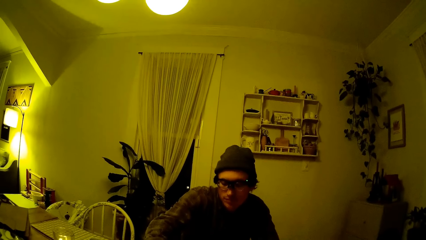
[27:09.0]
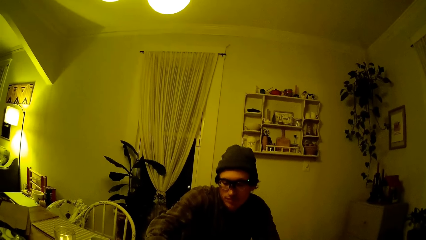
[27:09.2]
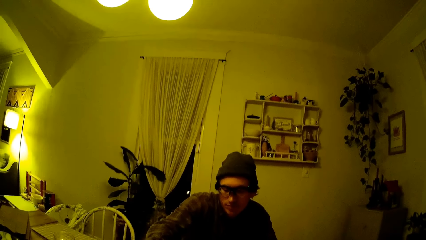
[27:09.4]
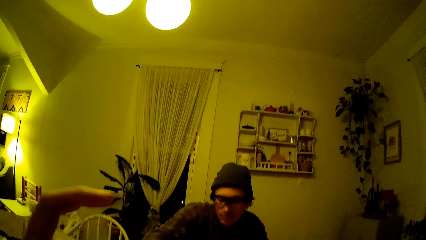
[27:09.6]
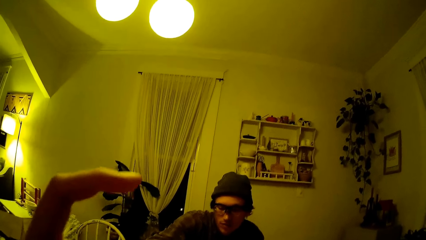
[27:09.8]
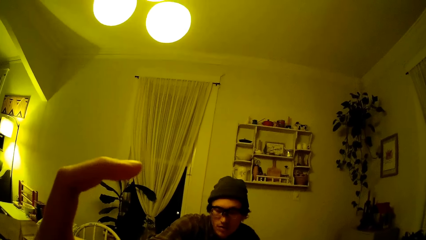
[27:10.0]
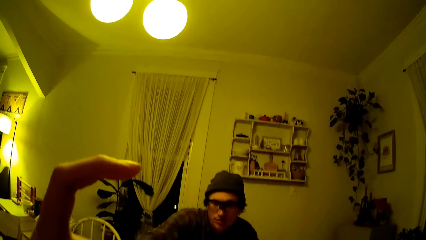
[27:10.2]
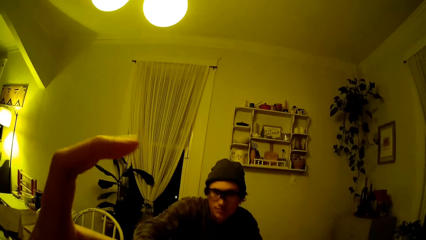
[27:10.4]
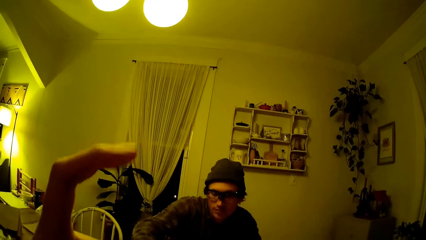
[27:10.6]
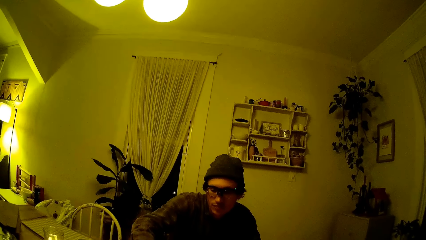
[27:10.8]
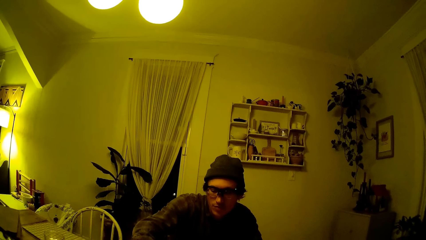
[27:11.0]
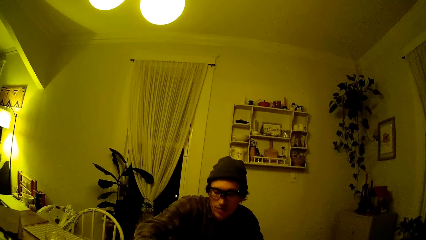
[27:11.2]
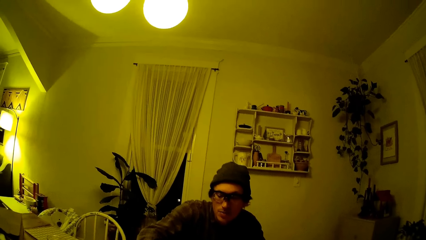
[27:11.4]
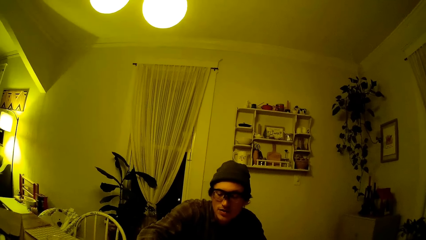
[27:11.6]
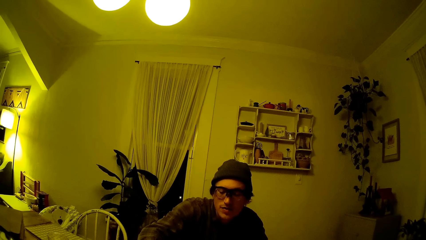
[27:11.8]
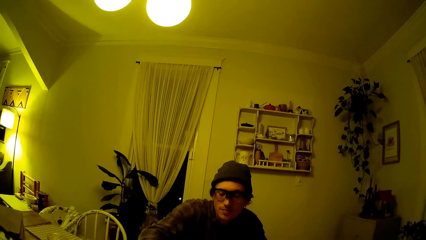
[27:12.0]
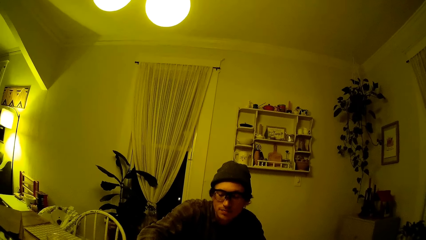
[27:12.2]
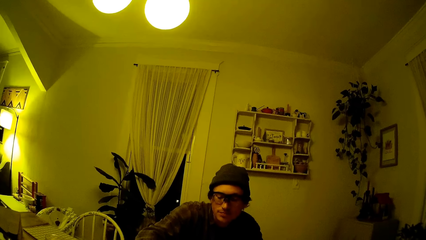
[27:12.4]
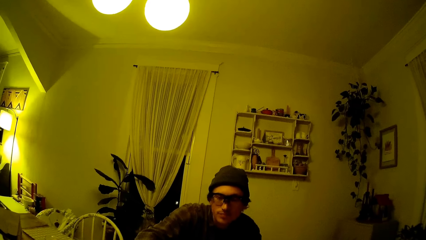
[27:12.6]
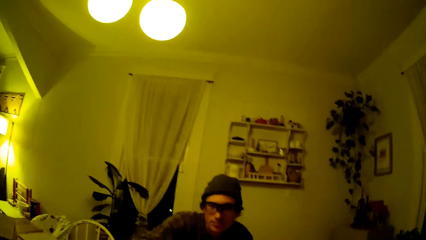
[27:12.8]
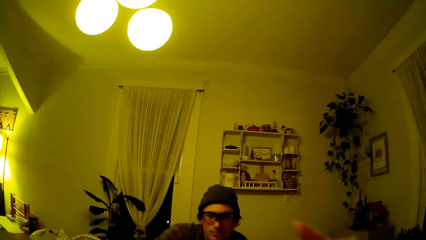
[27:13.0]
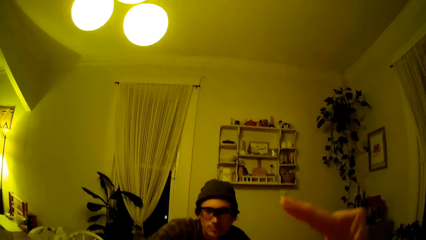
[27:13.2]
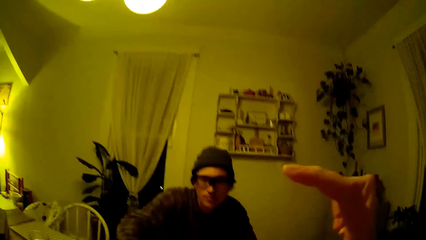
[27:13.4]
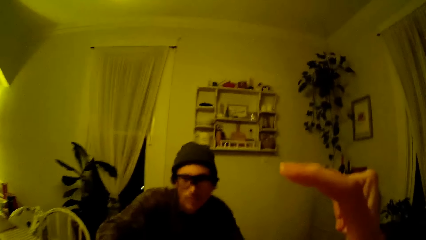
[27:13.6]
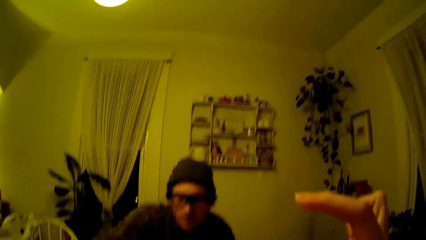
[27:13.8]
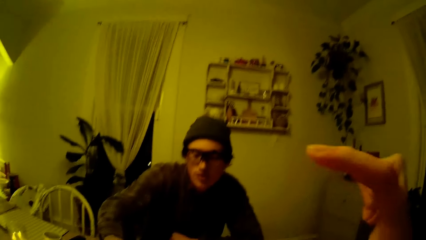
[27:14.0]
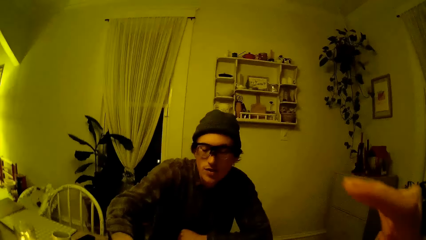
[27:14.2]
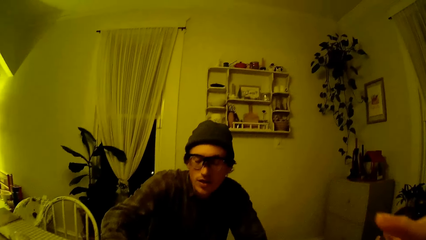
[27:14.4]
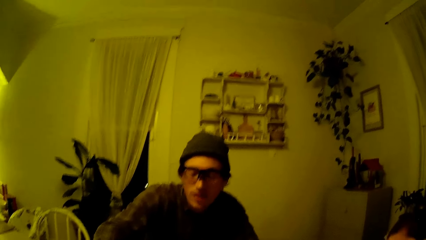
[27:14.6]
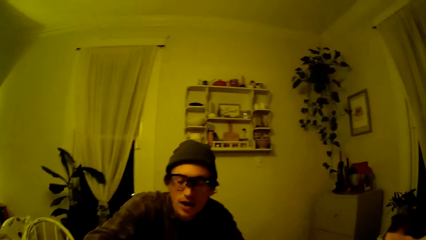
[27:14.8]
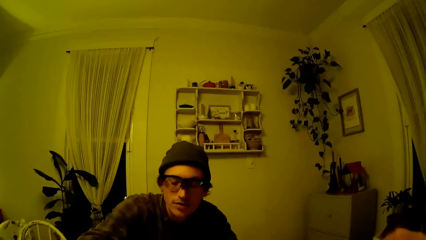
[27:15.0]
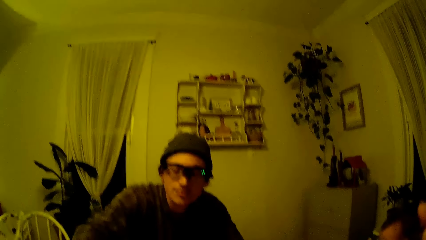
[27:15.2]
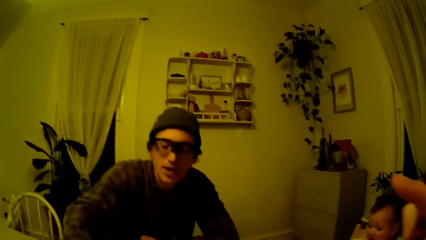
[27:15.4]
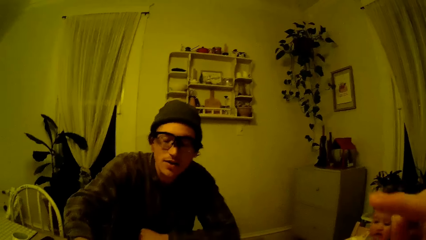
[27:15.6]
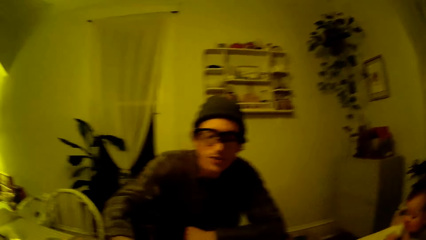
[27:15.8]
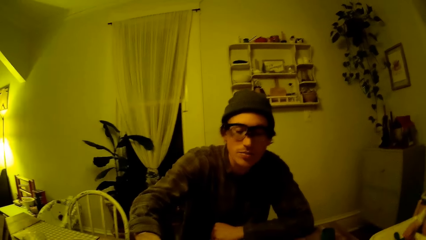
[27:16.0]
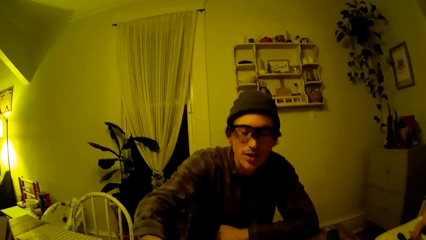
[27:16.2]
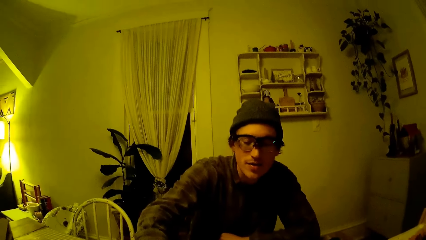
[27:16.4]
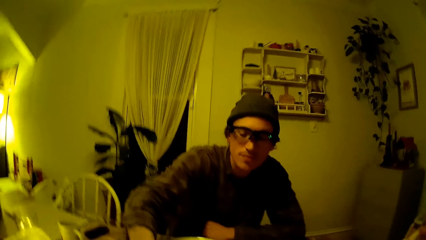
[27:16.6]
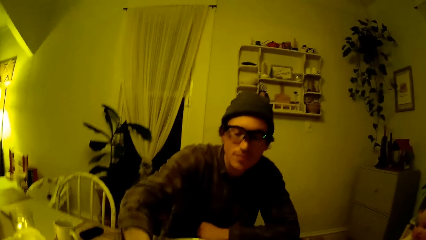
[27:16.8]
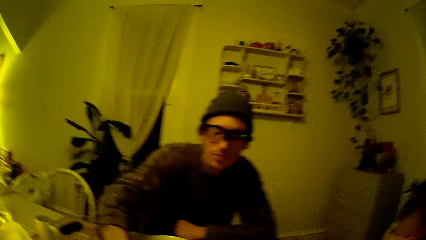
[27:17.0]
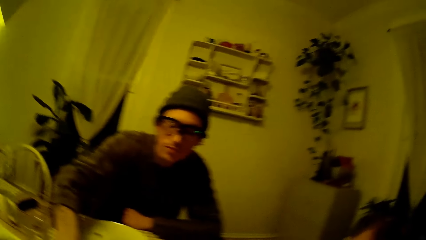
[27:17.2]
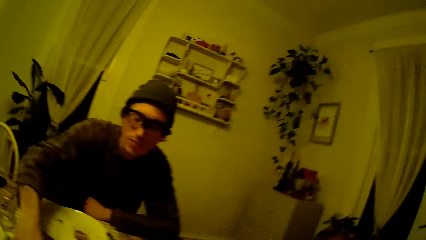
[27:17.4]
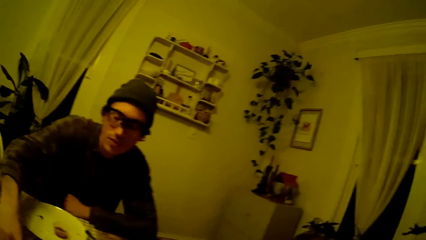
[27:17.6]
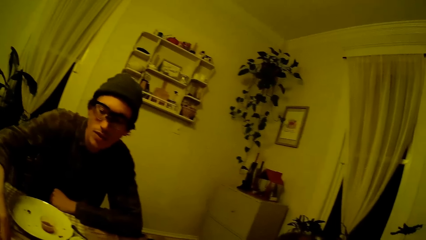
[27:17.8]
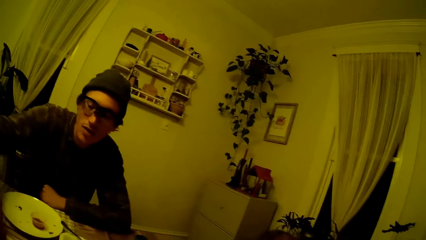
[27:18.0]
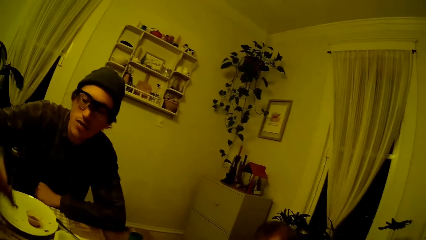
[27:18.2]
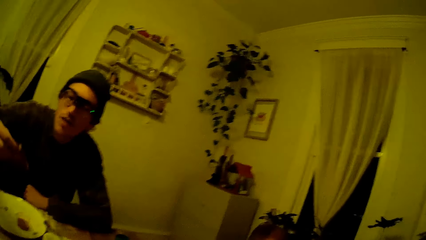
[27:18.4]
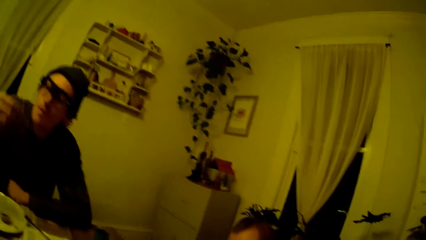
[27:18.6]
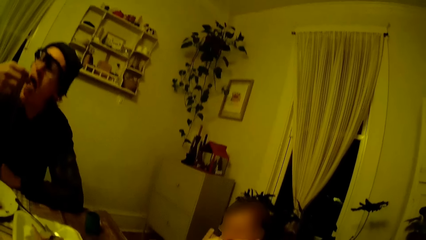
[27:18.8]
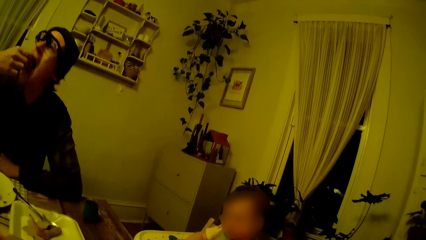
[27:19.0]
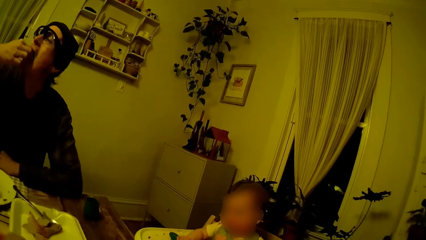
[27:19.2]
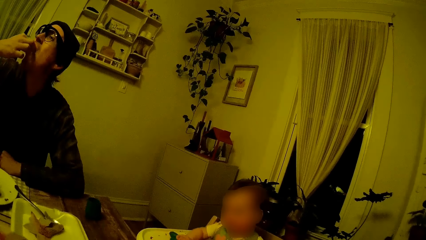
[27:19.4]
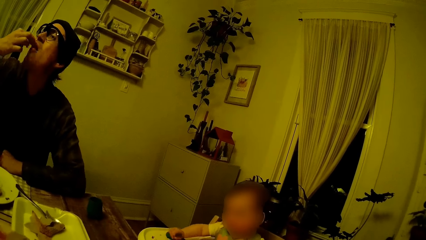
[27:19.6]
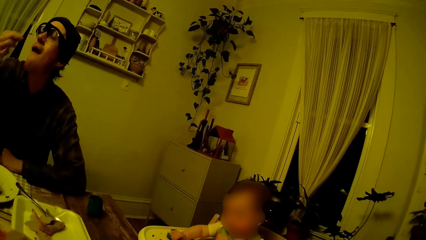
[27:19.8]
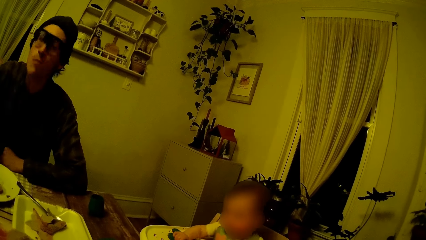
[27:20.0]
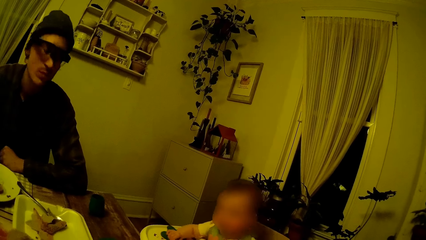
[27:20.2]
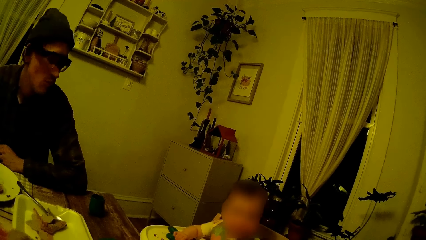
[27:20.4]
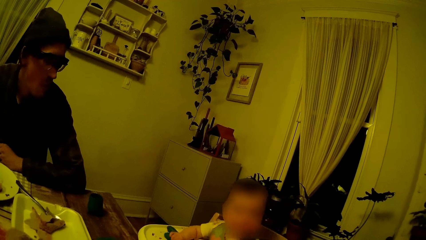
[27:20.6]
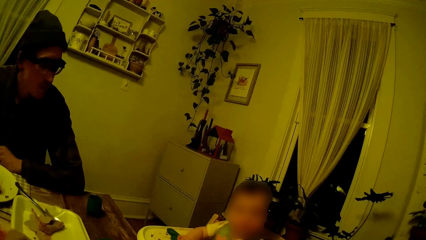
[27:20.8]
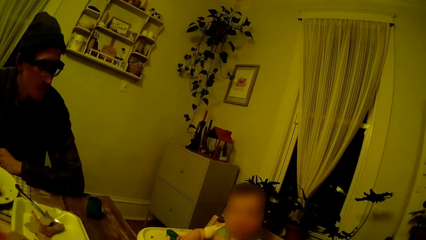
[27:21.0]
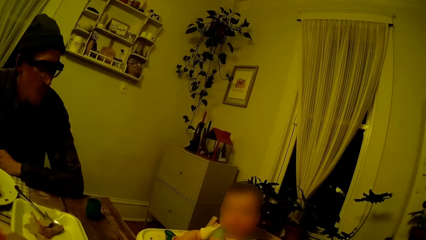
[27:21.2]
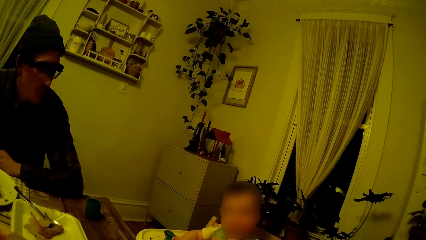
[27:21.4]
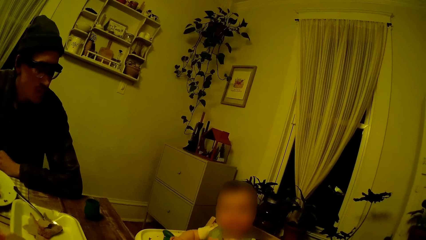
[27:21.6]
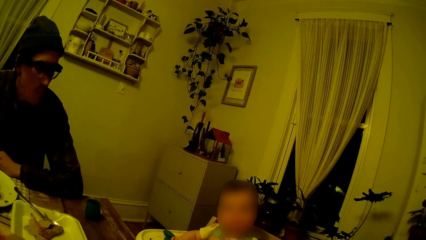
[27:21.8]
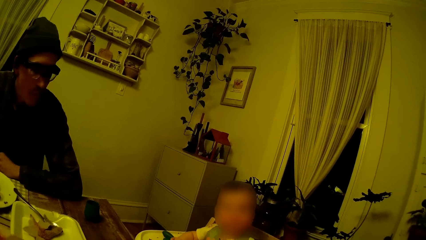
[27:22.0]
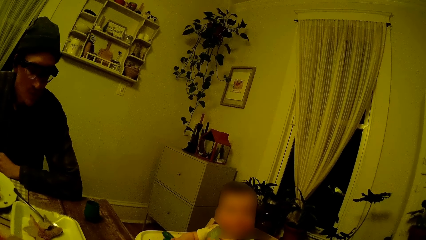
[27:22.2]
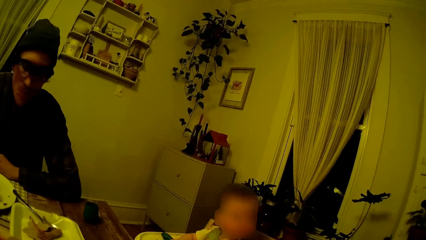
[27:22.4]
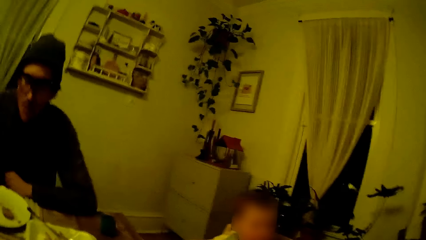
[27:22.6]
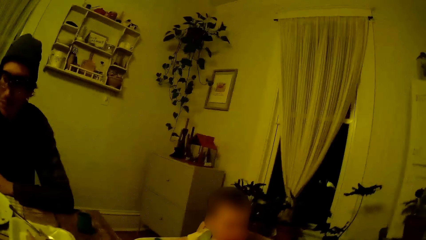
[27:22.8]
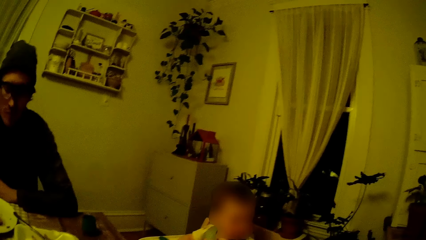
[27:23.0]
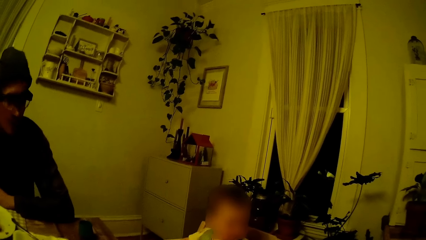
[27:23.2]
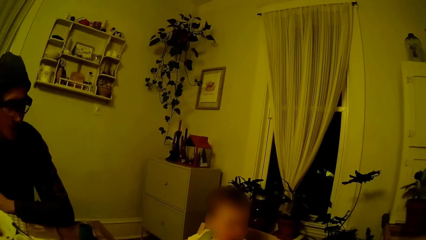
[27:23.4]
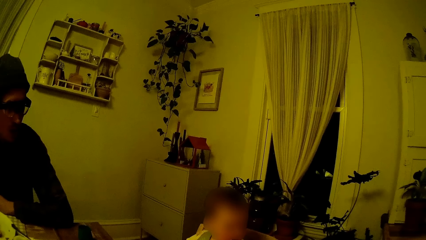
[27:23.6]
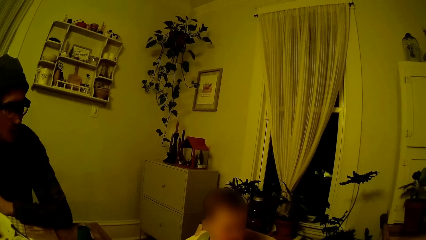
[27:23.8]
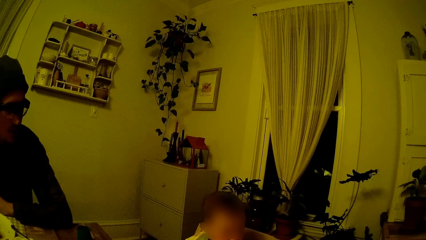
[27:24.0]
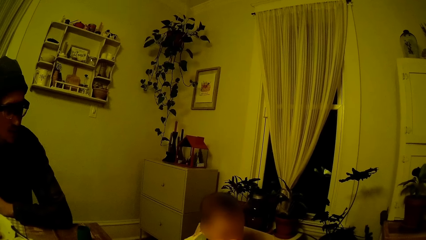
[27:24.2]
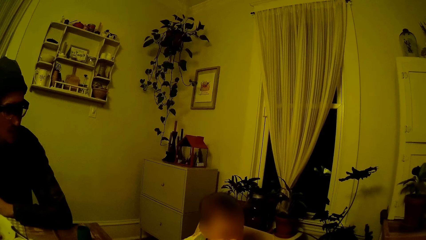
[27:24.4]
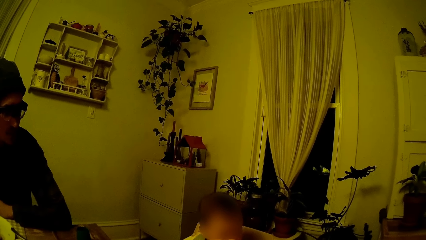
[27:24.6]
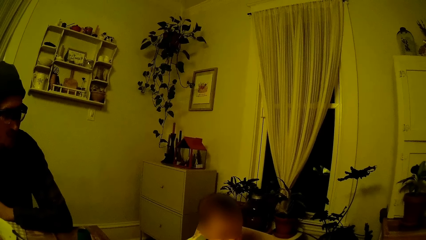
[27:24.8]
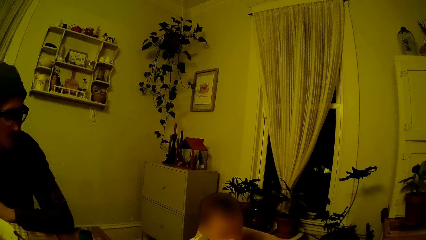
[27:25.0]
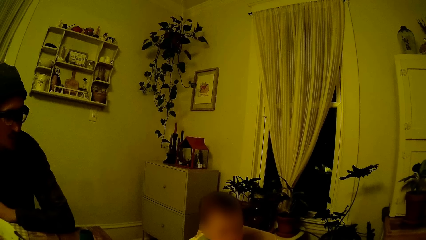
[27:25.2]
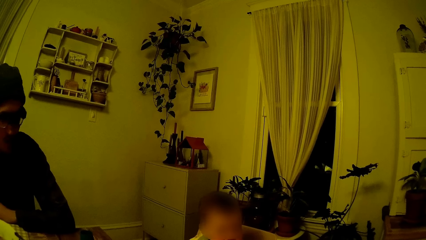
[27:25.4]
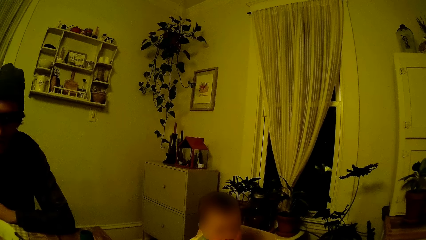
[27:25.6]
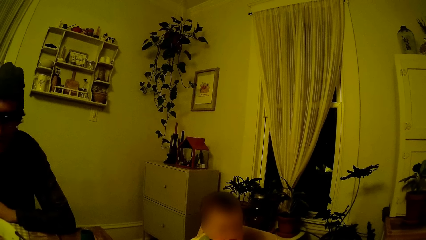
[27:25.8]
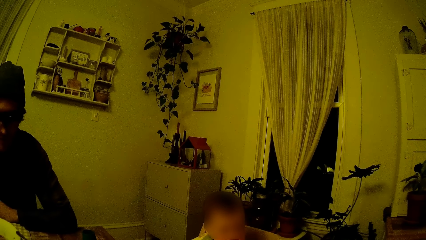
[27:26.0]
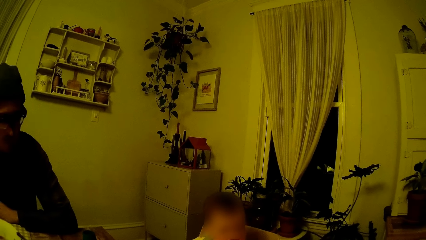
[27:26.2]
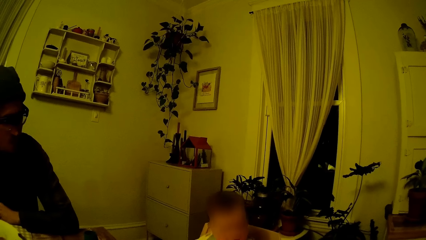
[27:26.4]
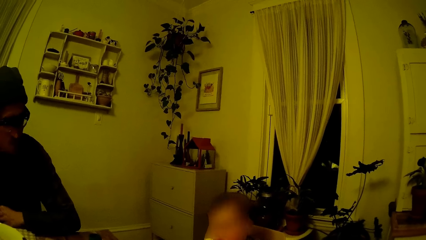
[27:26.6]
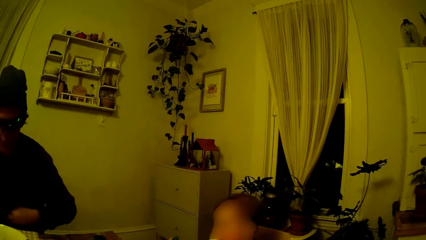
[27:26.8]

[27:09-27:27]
The man converses with the camera wearer. The man picks food from the plate and eats a pizza with his left hand. The man nods his head. The camera wearer converses with a kid.
